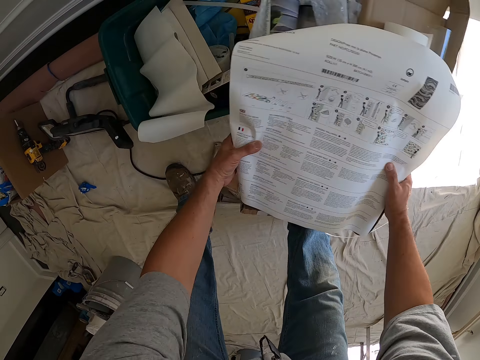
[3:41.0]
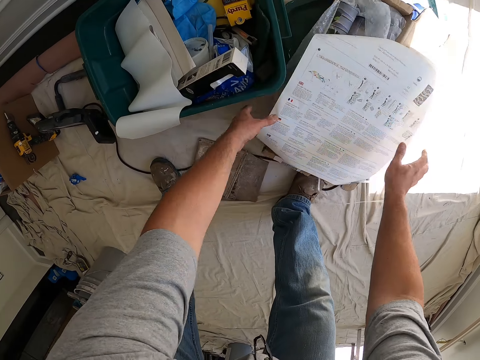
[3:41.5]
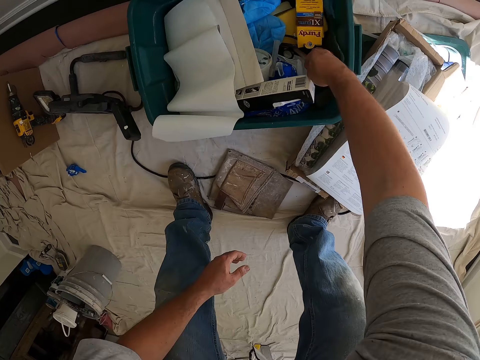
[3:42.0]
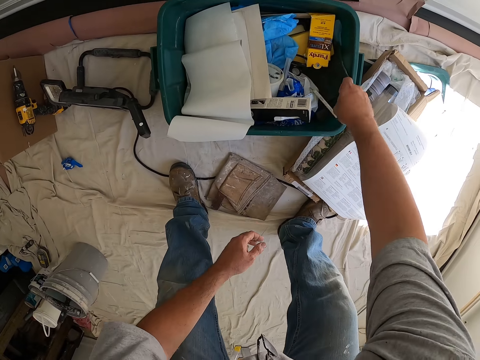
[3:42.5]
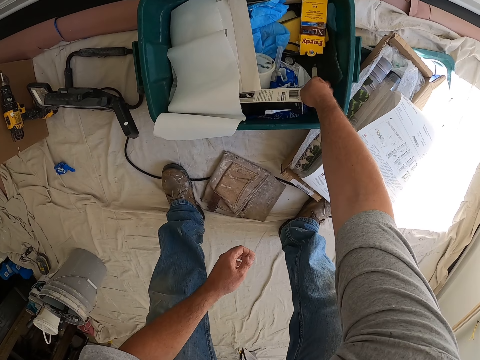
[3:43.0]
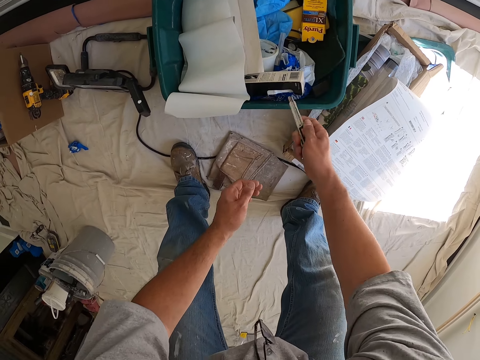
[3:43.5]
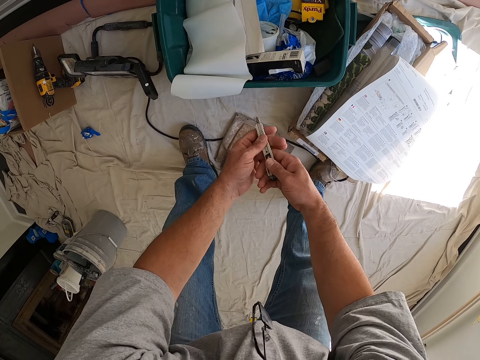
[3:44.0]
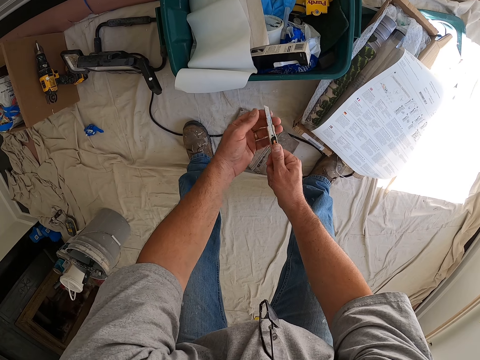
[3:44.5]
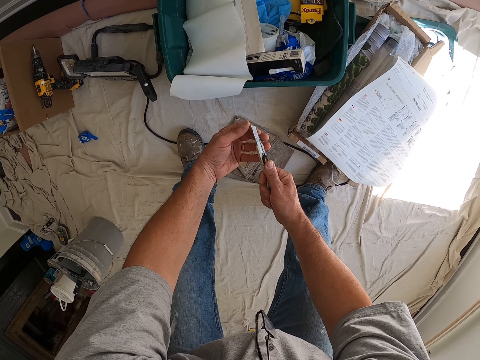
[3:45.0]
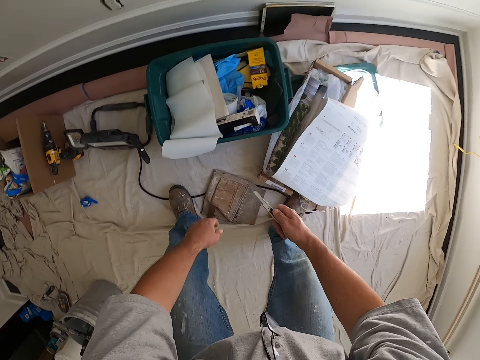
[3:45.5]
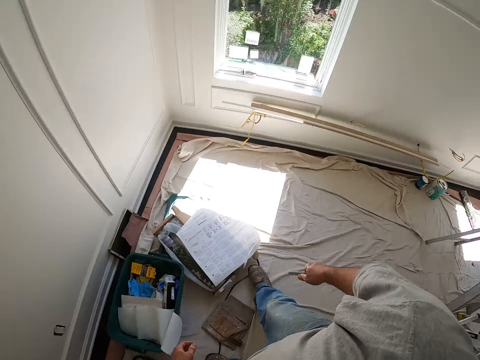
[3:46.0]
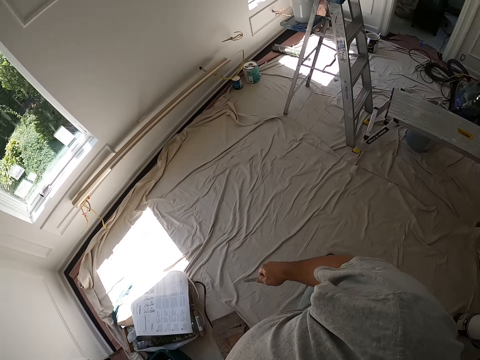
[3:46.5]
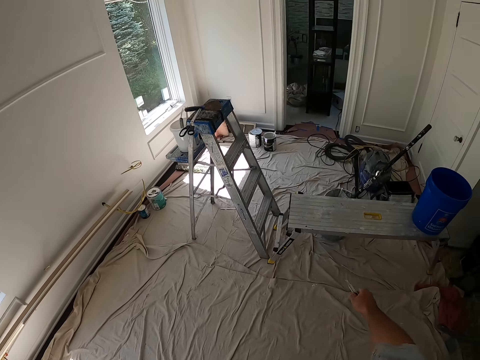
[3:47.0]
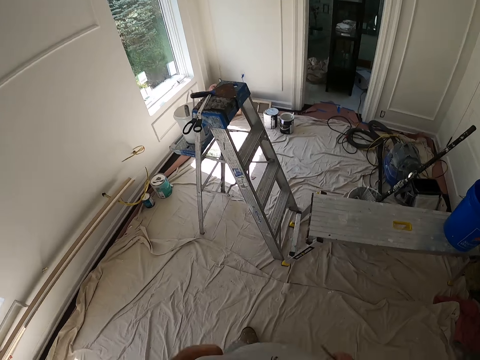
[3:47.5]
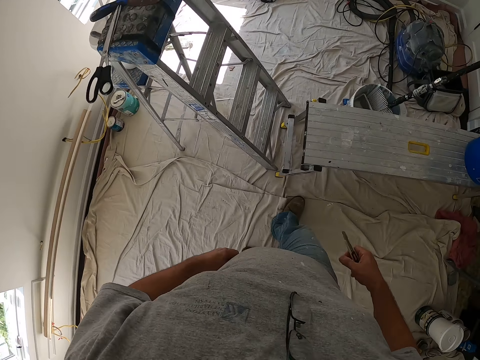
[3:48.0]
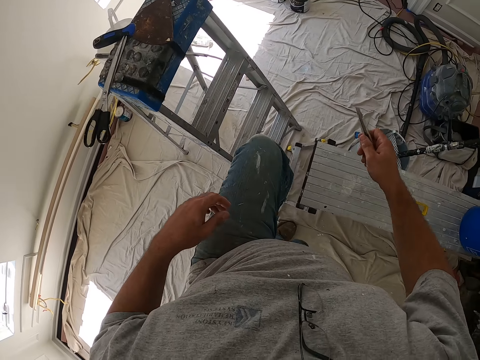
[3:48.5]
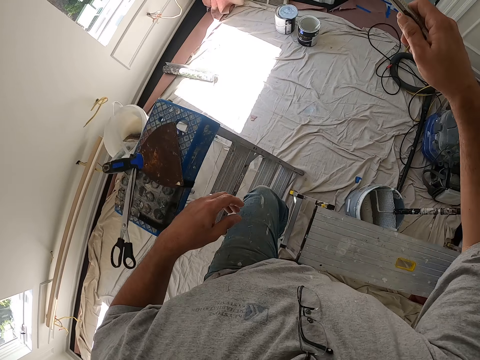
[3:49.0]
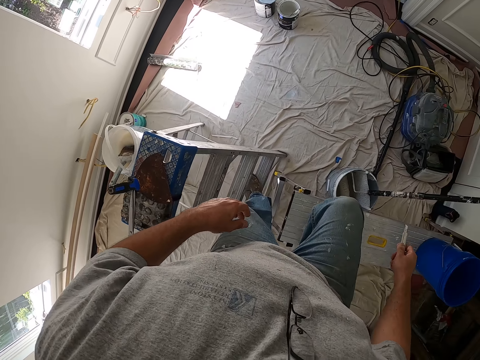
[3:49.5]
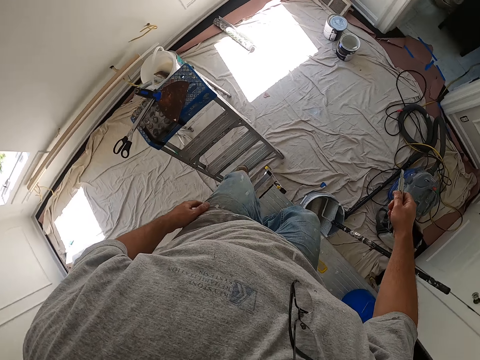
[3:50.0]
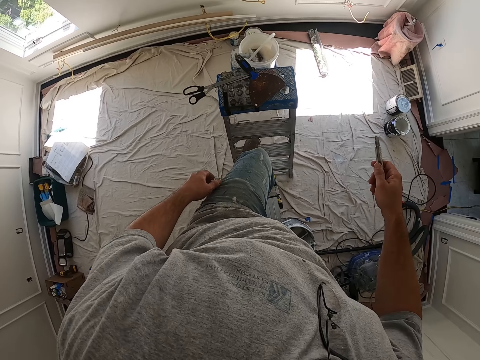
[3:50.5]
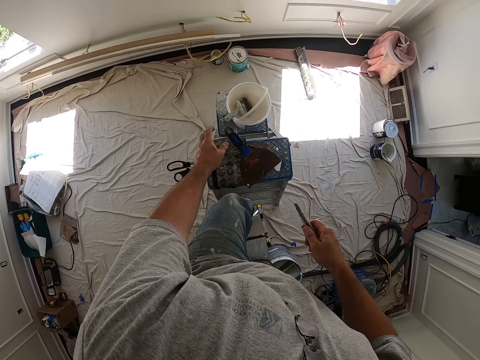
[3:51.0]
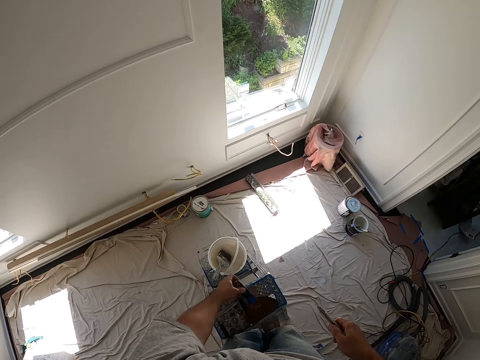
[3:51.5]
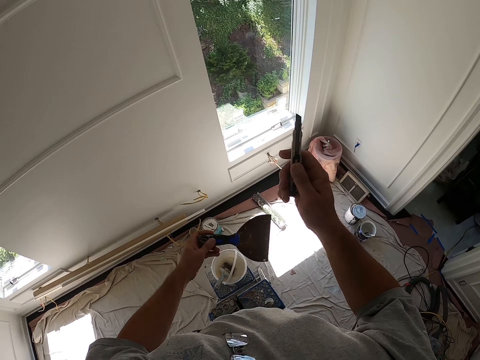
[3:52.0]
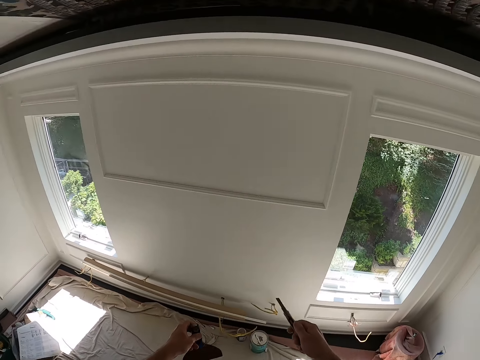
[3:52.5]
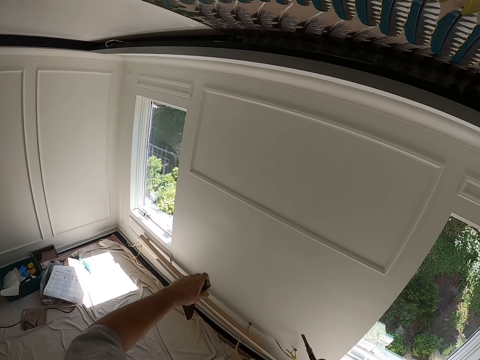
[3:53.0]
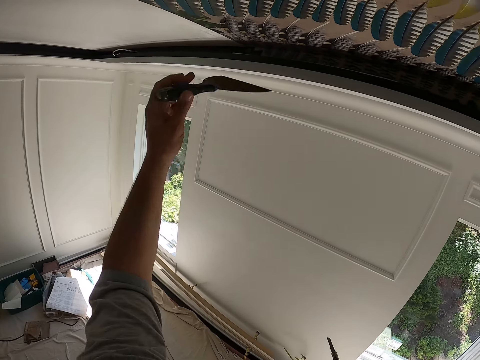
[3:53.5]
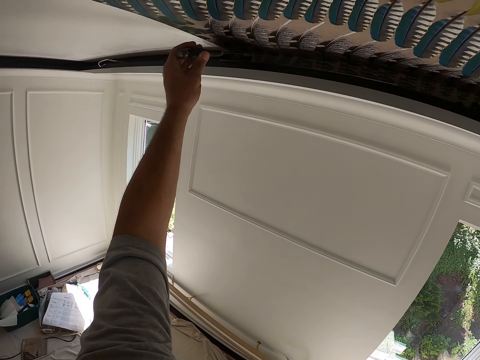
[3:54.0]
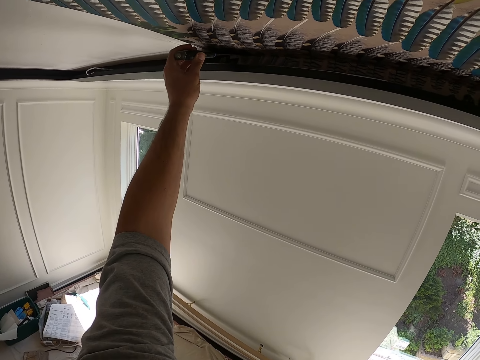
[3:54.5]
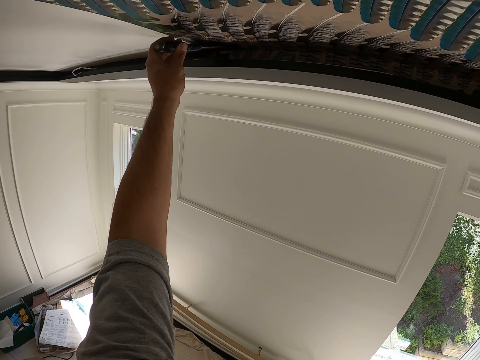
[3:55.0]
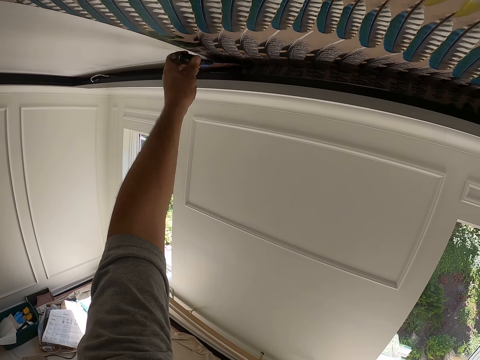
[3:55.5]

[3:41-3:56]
The camera wearer drops the tool box. They pick up a cutter or scissors from the plastic container. They drop the scissors. They pick up the scissors. They touch the scissors. They walk away from the plastic container. They climb the tall ladder. They step on the tall ladder. They step on the aluminium ladder. They pick up the scraper from the top of the ladder. They put the scraper on the wallpaper inside the ceiling. They align the scraper on the drawing charts.

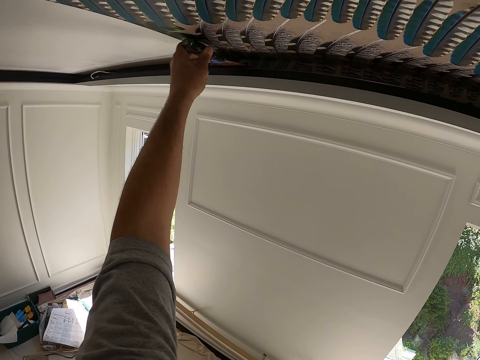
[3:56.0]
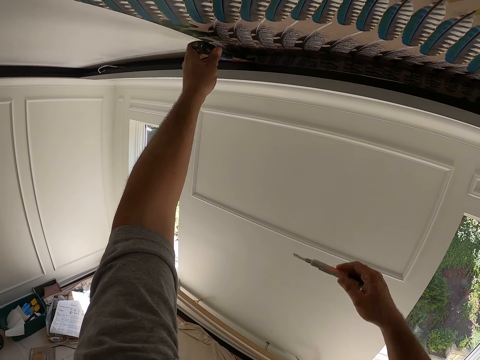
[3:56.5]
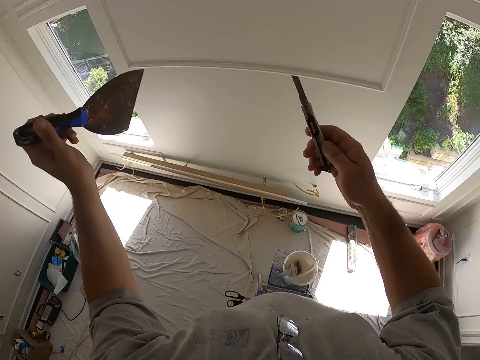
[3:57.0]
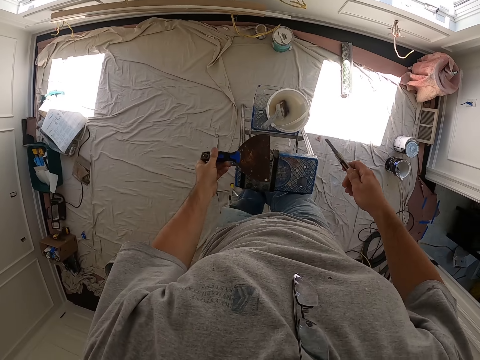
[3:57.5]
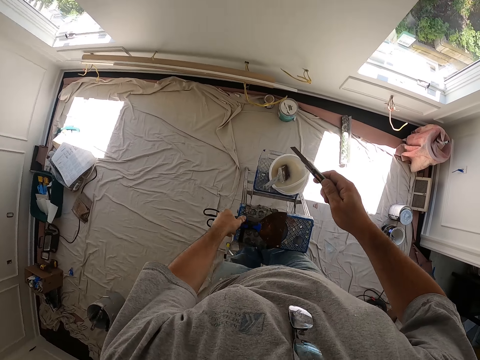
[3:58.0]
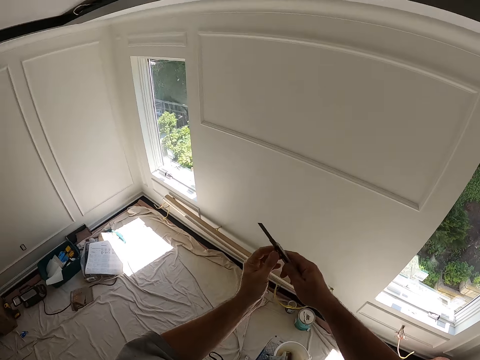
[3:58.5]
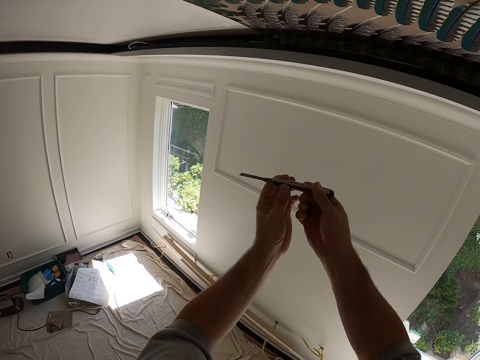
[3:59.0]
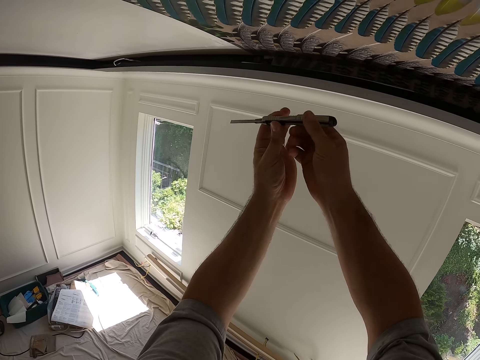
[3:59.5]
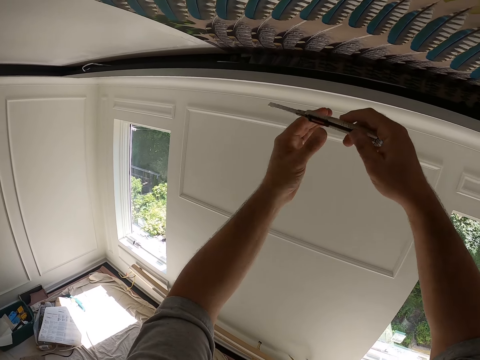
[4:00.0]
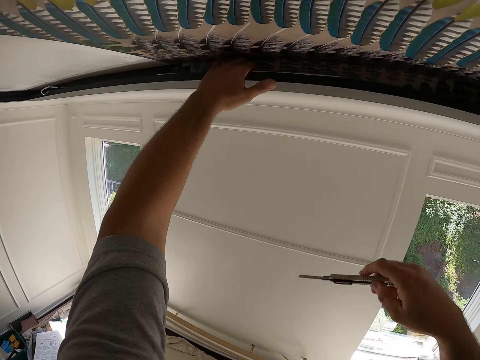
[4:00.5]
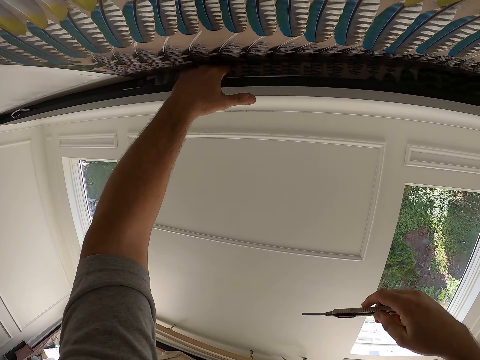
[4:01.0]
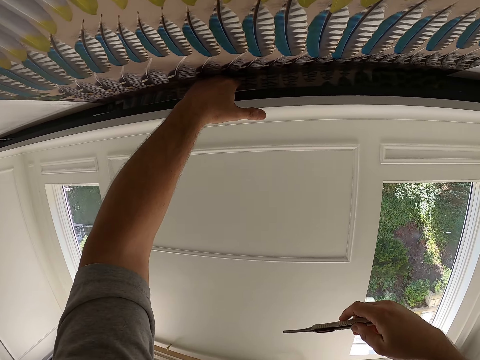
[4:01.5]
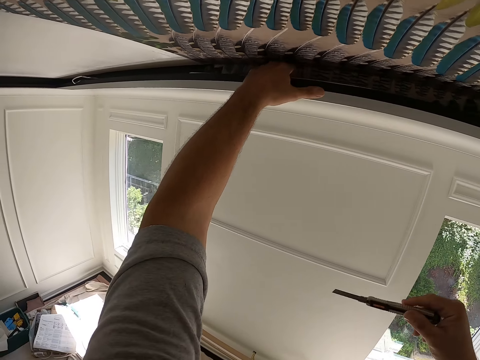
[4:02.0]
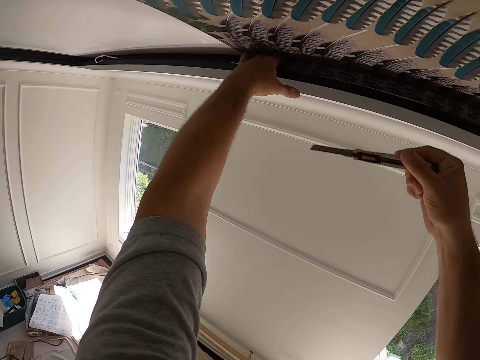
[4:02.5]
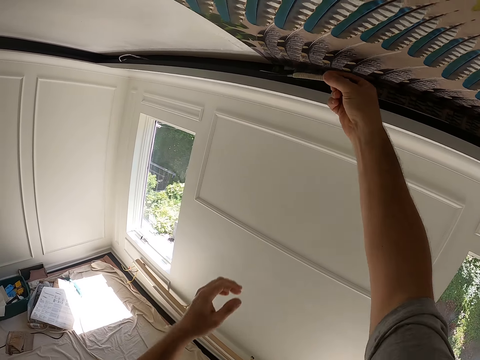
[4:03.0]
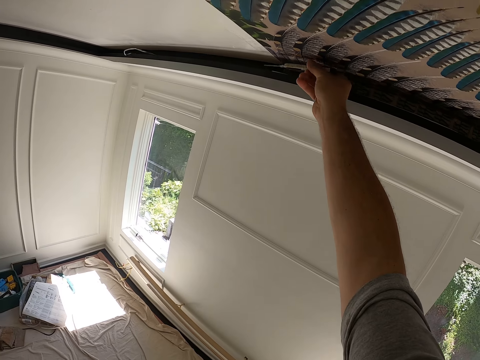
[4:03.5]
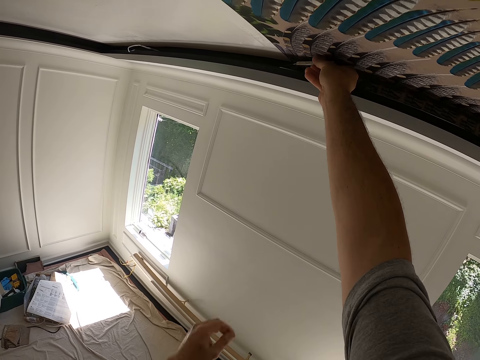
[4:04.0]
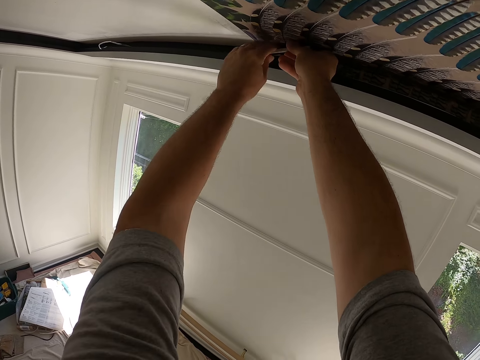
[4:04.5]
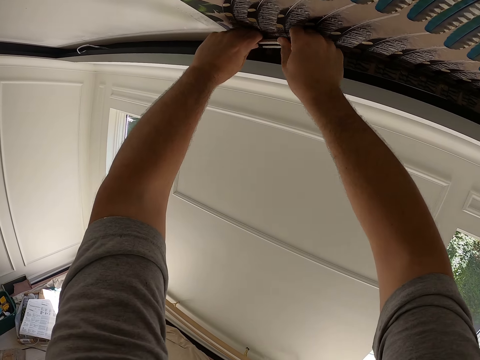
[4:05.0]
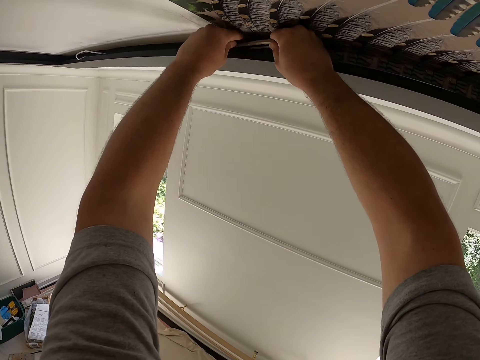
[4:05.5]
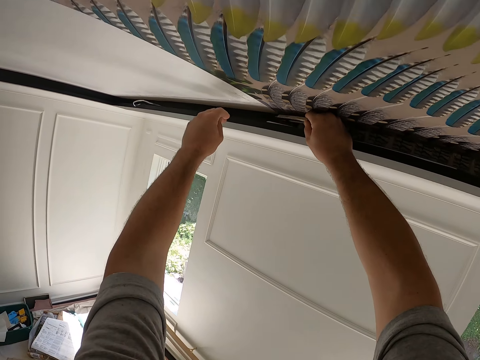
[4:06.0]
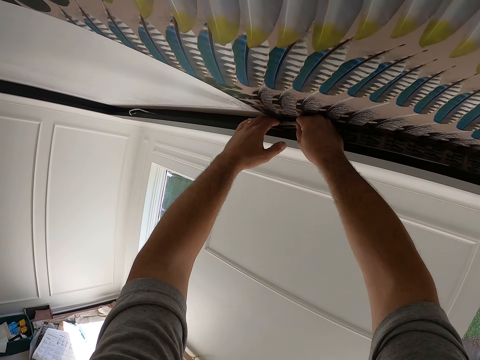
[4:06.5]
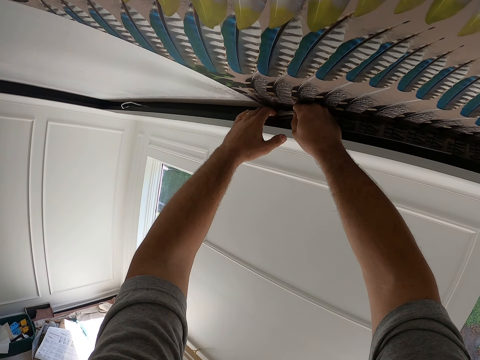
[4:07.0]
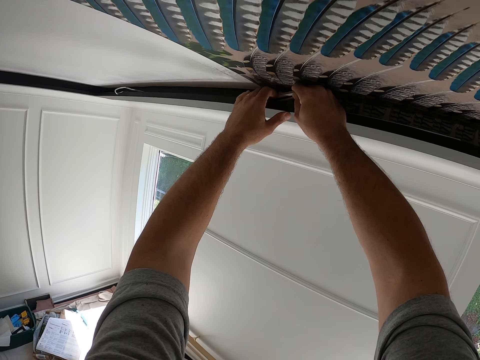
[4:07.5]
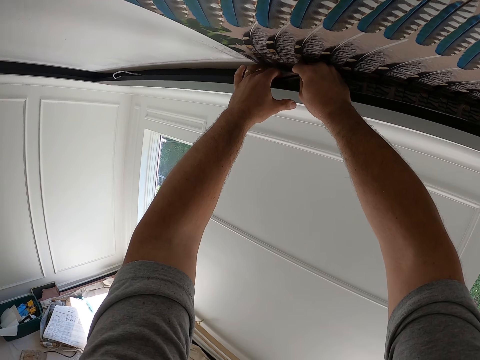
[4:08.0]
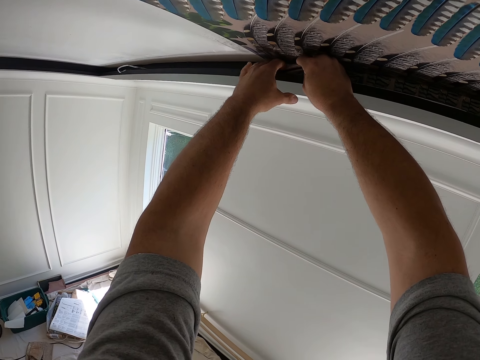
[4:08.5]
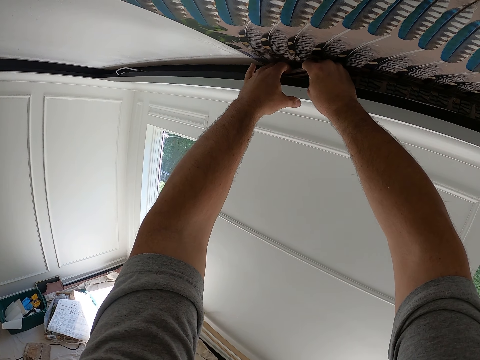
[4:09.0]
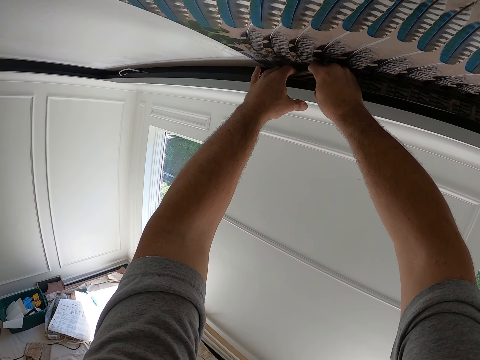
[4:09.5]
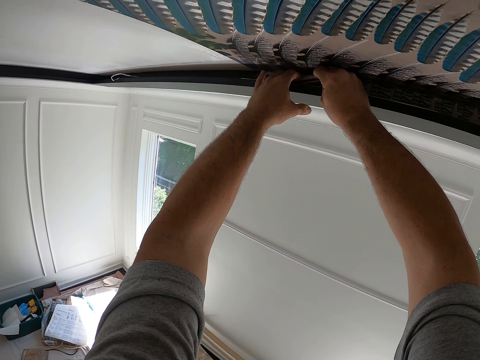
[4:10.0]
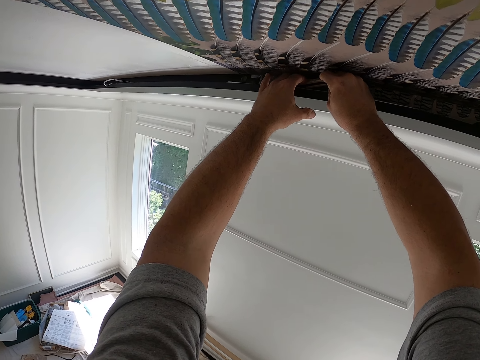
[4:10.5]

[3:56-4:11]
The camera wearer removes the scraper from the drawing charts. He drops the scraper on the top of the tall ladder. He moves his left hand around the wallpaper in the ceiling. He touches a blade cutter in his hands. He exchanges the blade cutter to his right hand. He touches the drawing charts. He cuts the wallpaper with the cutter. He removes the left hand from the drawing charts. He inserts the blade cutter on the edges of the drawing charts. He aligns the blade cutter to the edges of the drawing charts. He cuts the edges of the drawing charts.
